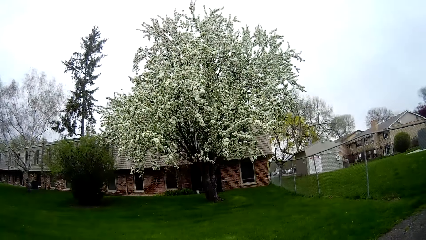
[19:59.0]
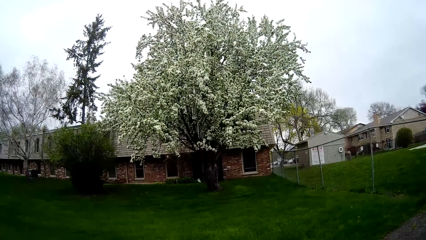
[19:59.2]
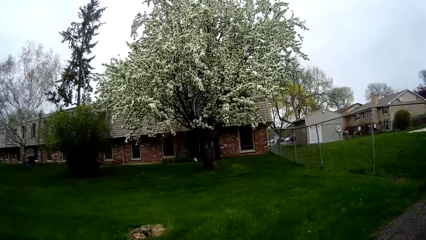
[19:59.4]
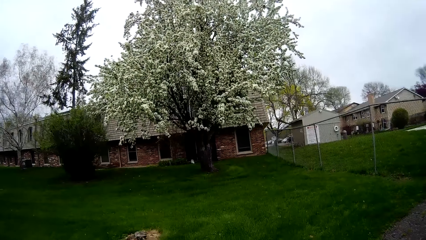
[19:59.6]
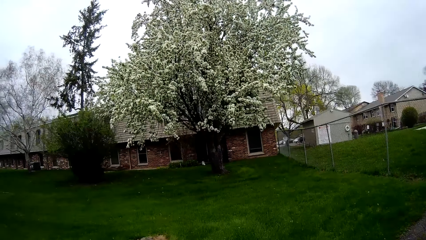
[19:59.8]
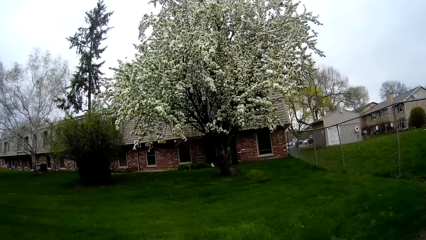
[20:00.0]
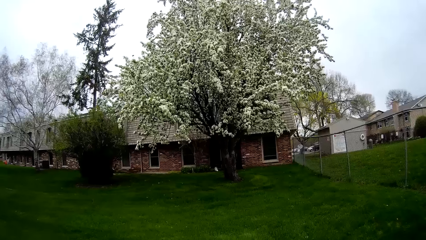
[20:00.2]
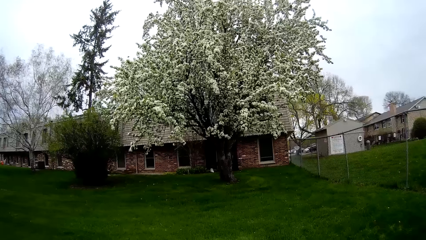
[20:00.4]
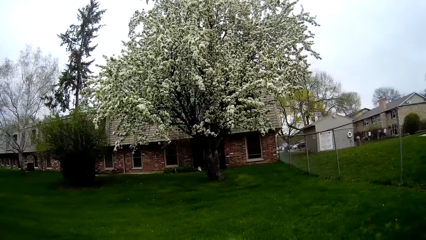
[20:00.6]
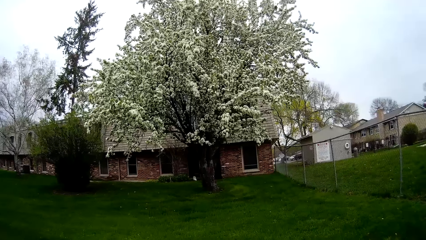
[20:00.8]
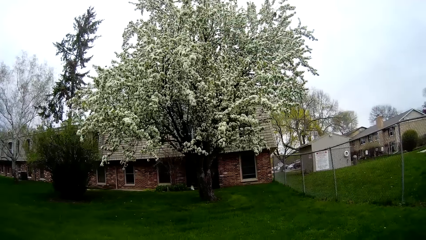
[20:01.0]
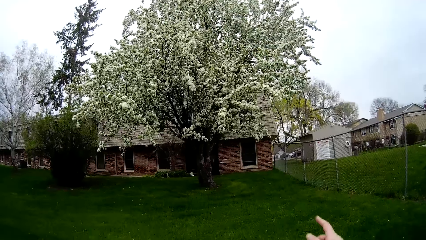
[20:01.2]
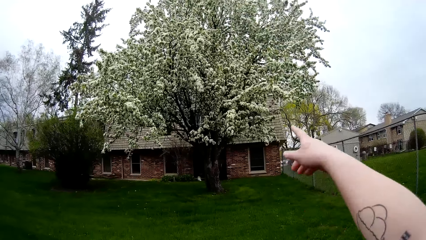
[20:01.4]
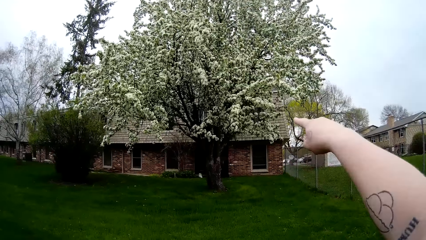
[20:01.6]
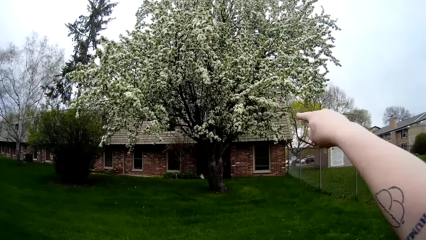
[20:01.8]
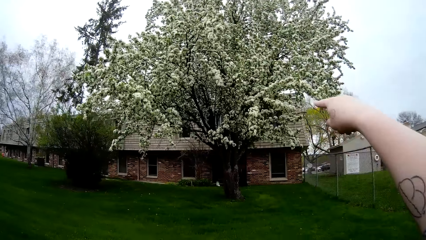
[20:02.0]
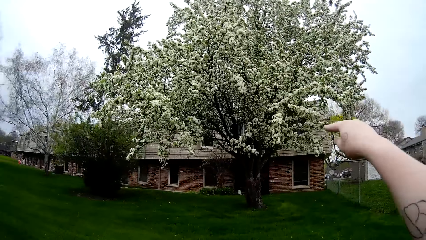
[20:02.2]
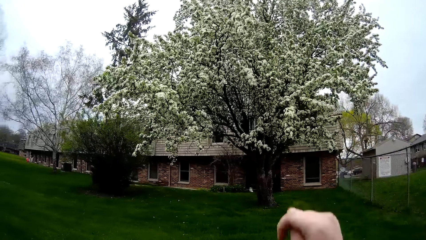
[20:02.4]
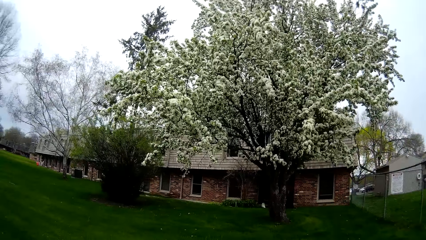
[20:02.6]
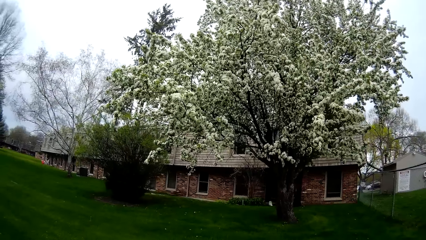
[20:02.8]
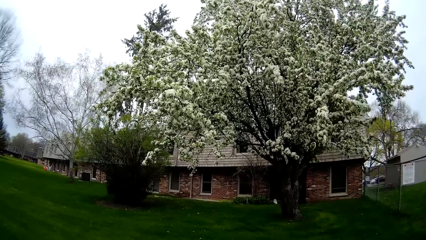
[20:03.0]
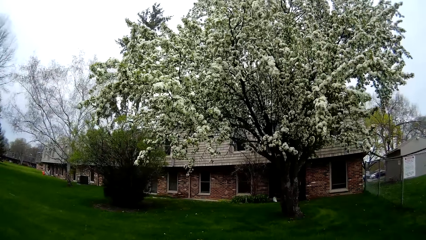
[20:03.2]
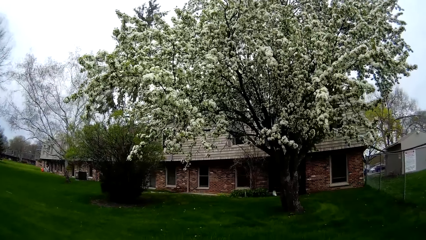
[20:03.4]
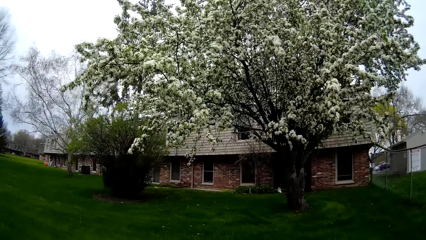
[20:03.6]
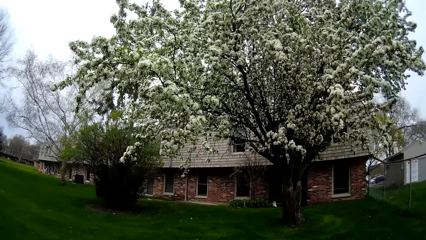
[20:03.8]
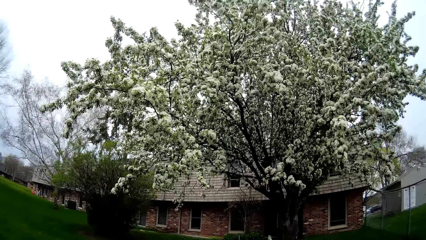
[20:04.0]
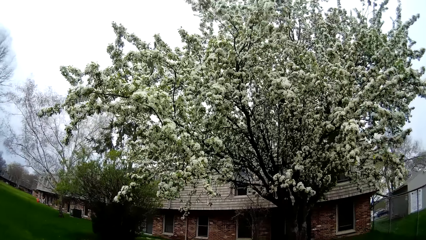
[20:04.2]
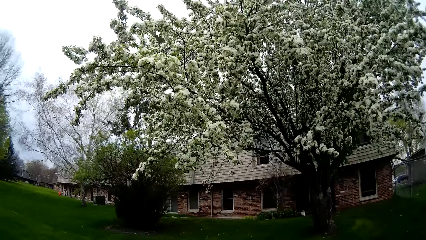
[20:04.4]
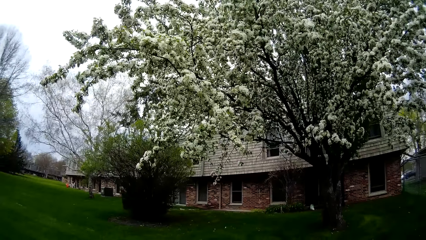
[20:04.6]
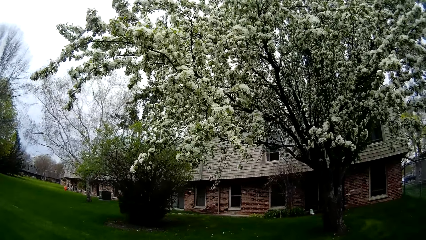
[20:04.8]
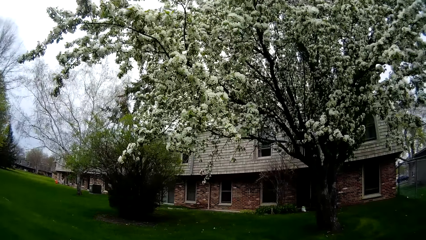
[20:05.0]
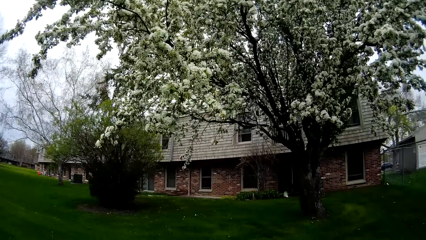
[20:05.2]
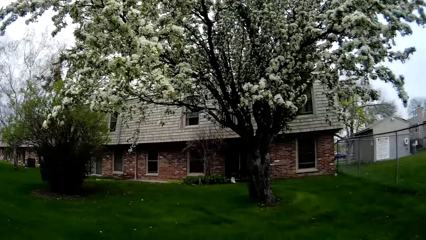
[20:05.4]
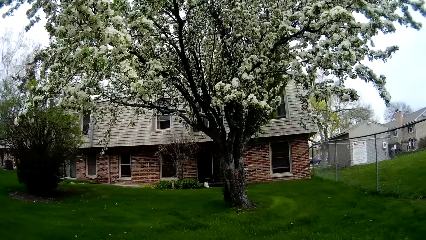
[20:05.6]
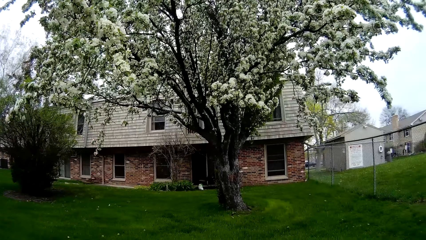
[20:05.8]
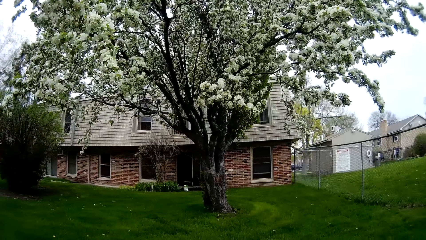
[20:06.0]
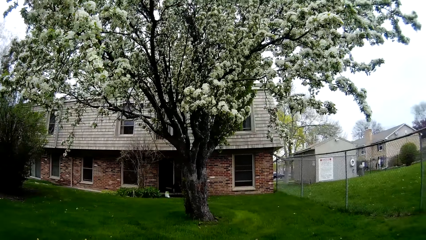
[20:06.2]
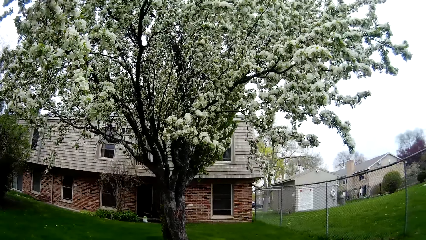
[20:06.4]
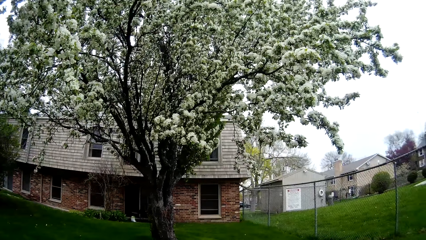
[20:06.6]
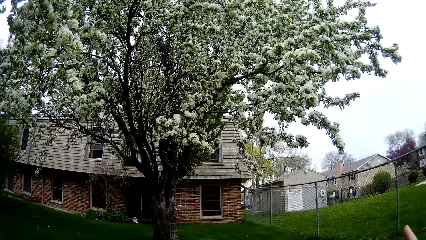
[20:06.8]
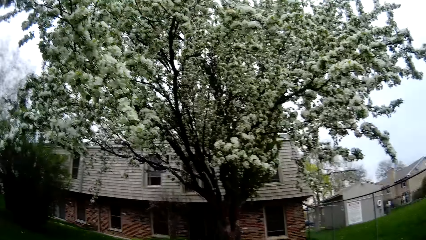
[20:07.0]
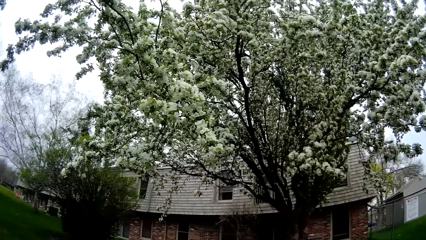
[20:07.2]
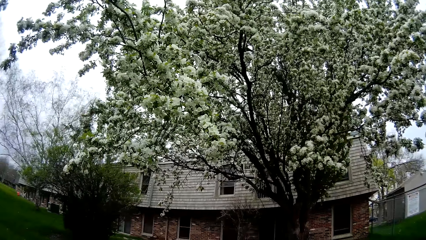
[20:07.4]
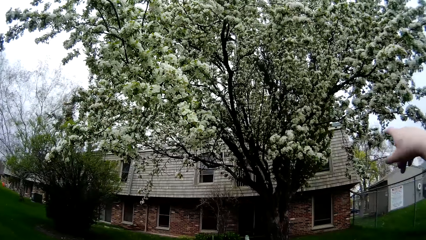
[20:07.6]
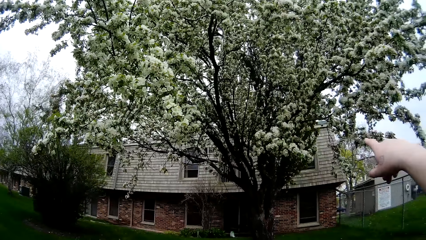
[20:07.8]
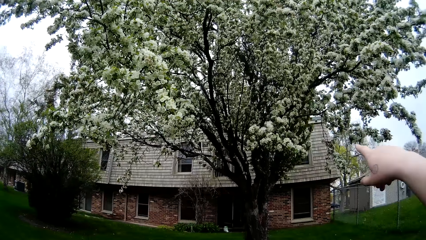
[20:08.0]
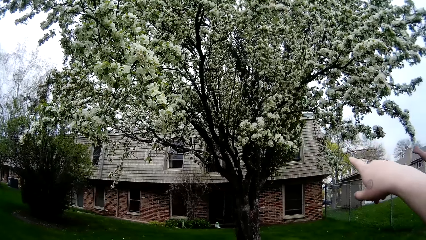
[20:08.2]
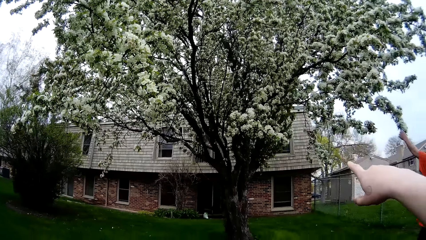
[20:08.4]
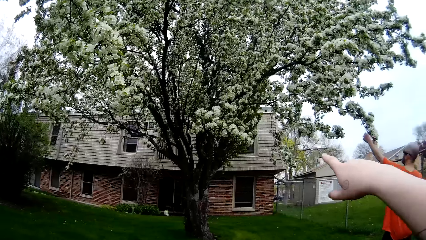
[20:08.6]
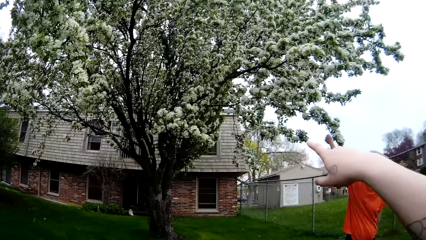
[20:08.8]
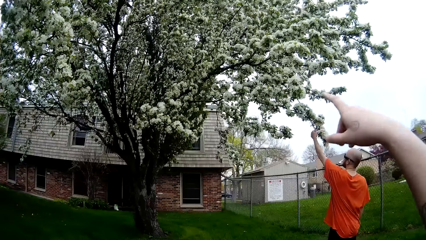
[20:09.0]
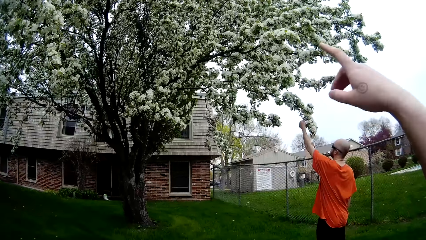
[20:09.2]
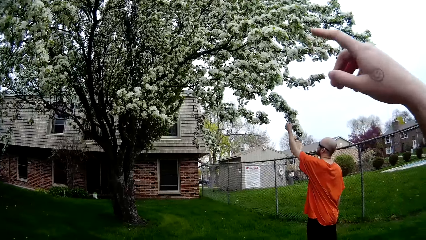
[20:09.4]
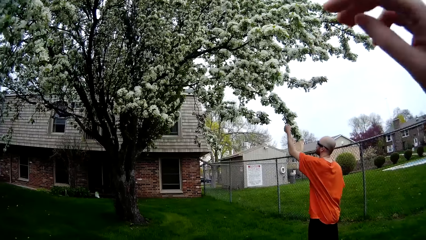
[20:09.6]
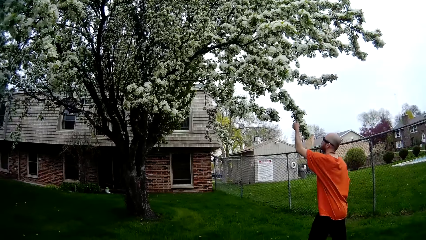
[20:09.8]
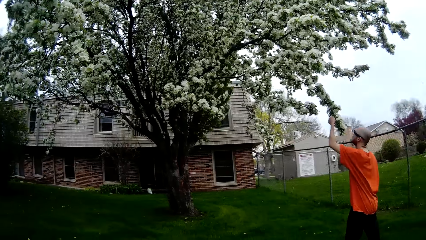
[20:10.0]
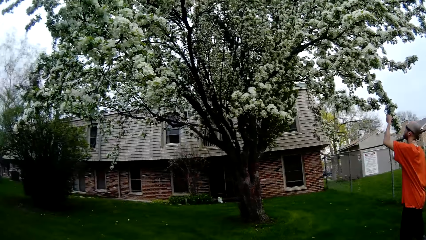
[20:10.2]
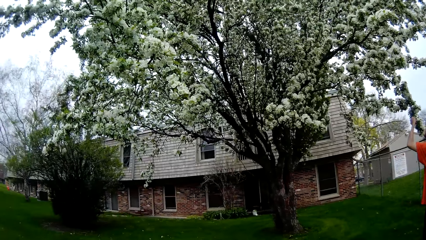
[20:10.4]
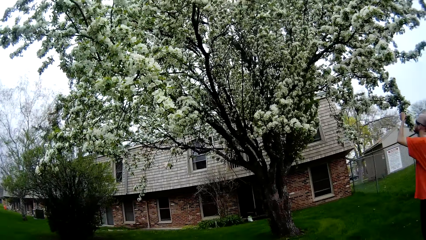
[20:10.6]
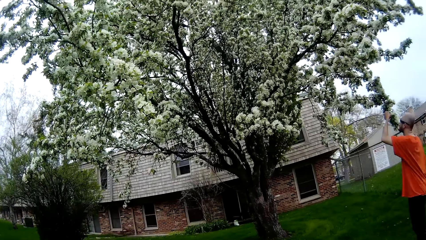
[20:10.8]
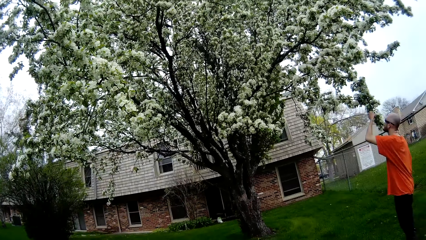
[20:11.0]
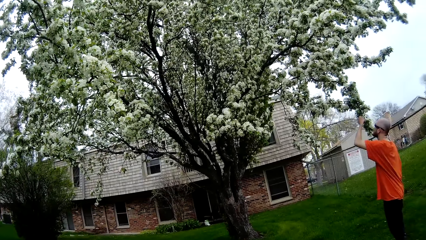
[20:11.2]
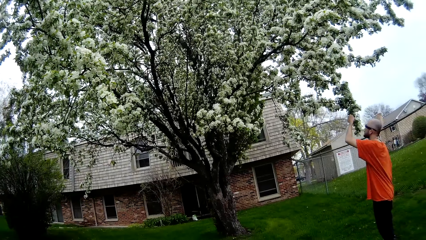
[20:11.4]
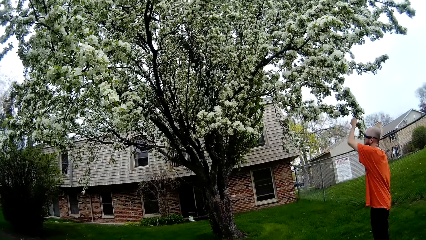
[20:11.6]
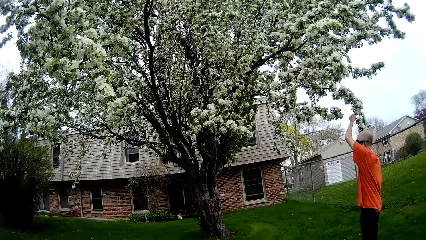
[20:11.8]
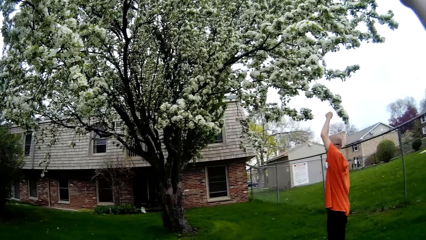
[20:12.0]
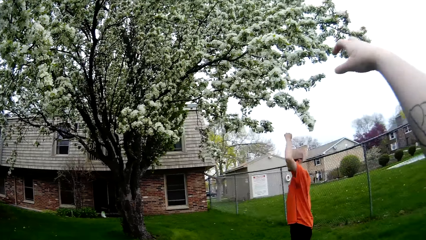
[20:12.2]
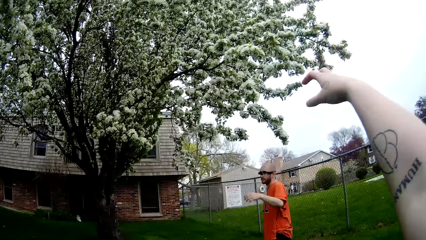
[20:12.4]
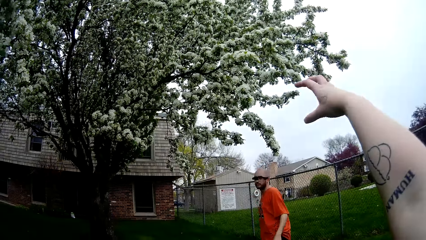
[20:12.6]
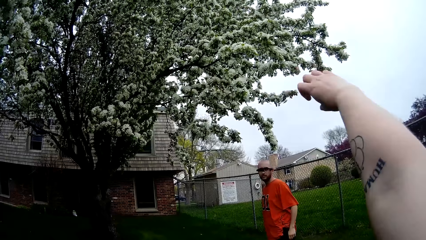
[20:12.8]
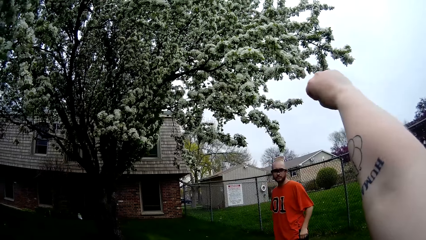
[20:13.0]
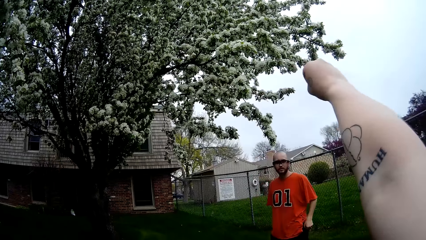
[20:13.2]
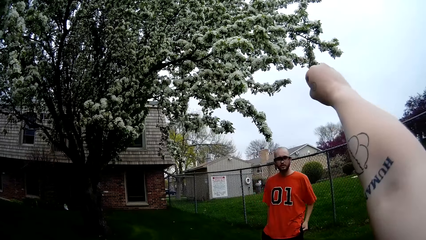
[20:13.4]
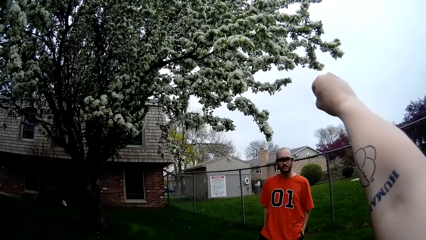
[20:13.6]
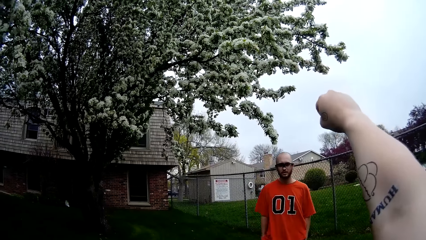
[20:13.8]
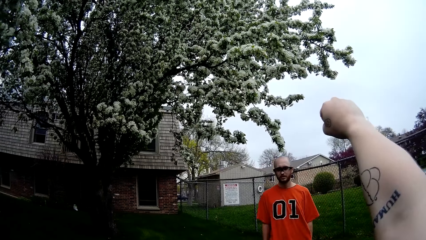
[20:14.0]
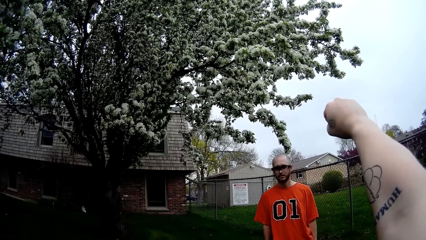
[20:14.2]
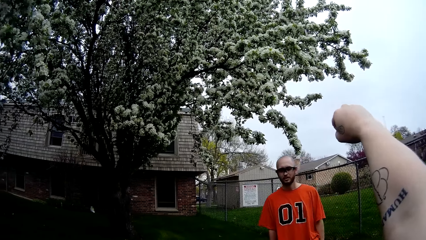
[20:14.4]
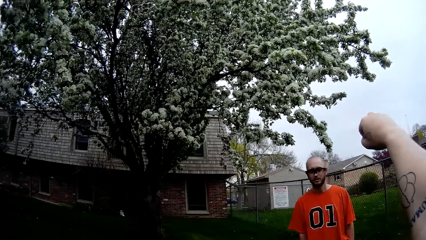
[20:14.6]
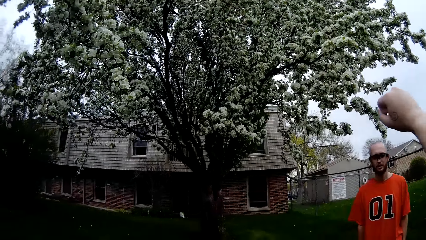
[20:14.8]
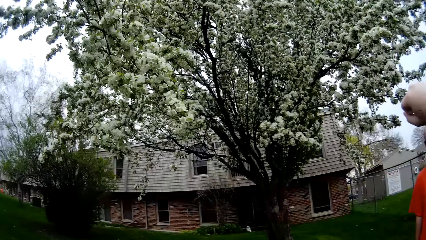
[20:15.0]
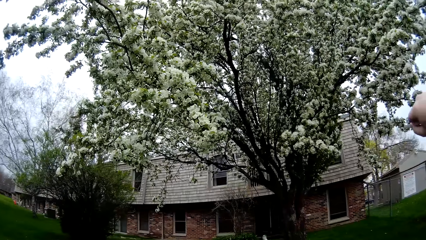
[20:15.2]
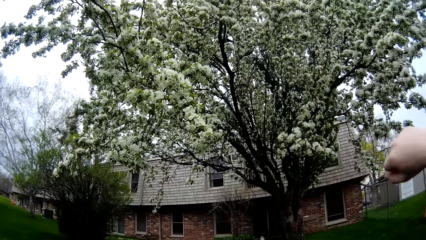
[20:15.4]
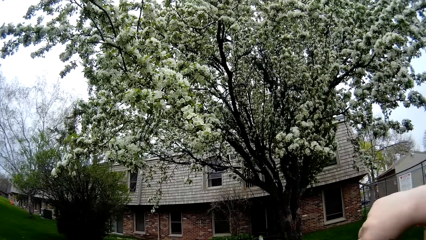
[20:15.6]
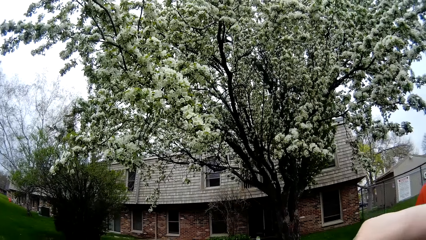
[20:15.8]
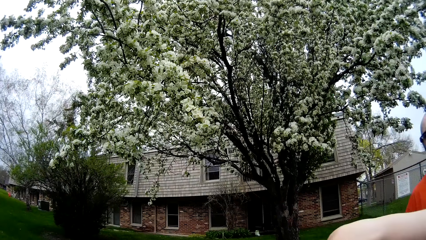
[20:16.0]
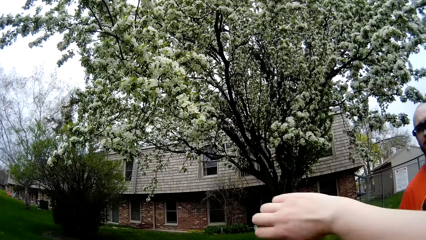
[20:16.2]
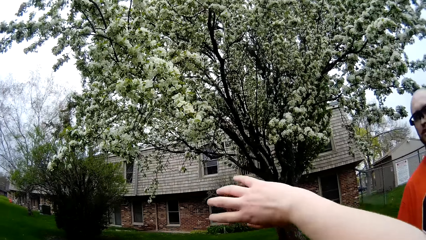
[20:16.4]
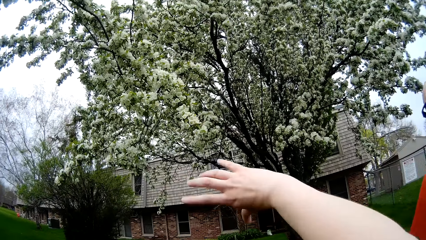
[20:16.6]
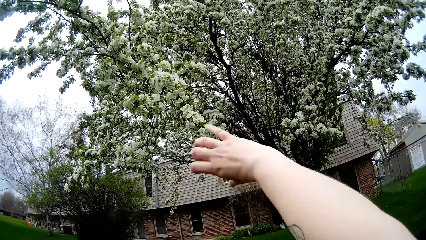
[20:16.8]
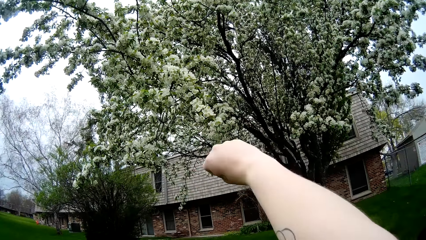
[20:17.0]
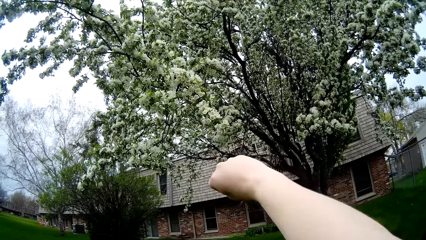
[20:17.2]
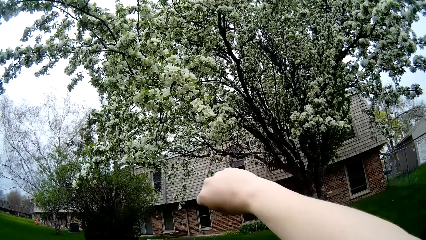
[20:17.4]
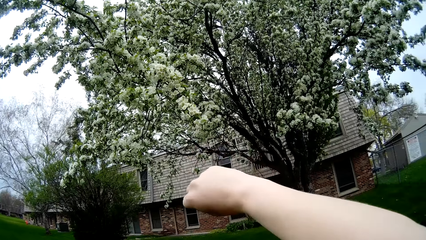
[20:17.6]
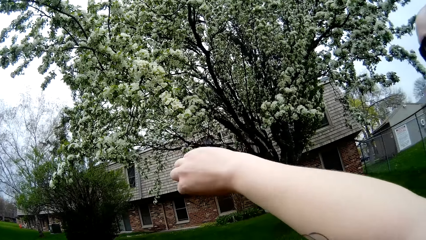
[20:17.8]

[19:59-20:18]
The camera wearer points at the tree. They walk in the compound. The man touches the flowers on a tree with his left hand. The camera wearer points at the tree. The man picks a flower. The camera wearer interacts with the man. The man walks towards the camera wearer.
